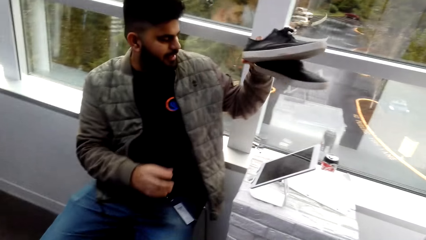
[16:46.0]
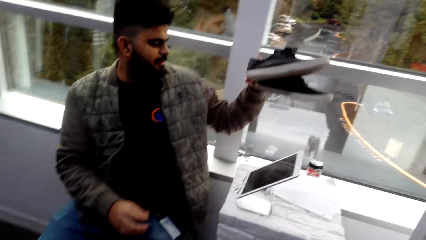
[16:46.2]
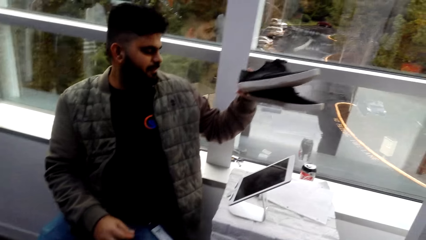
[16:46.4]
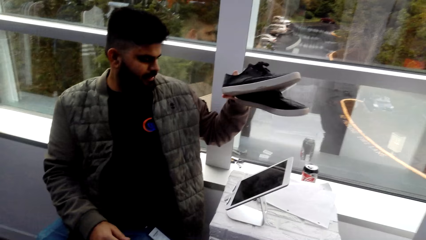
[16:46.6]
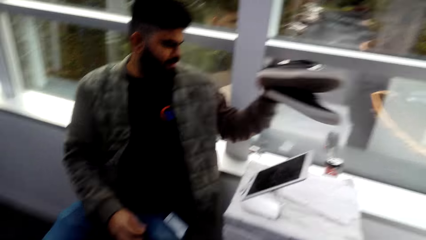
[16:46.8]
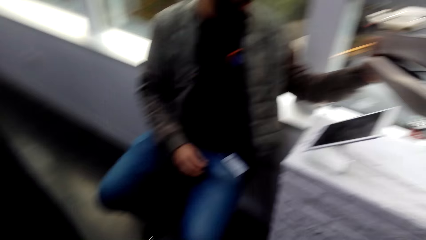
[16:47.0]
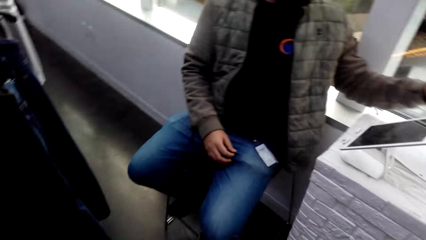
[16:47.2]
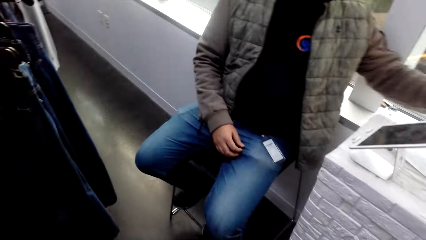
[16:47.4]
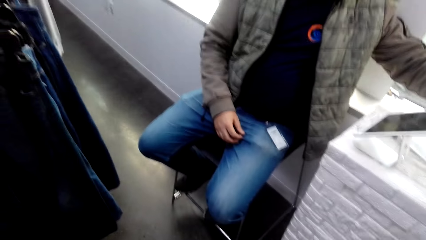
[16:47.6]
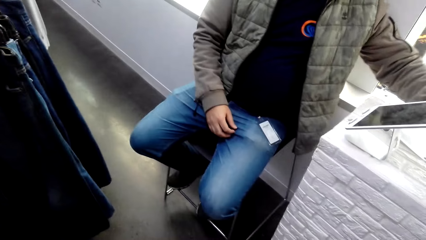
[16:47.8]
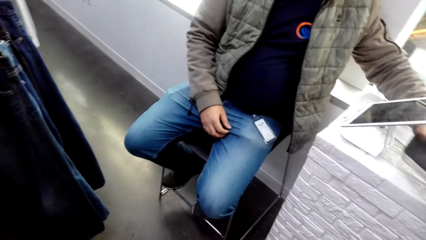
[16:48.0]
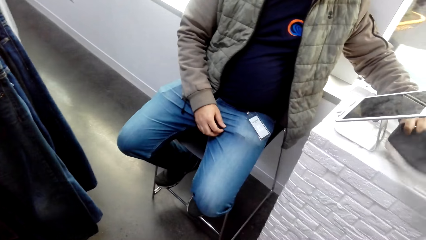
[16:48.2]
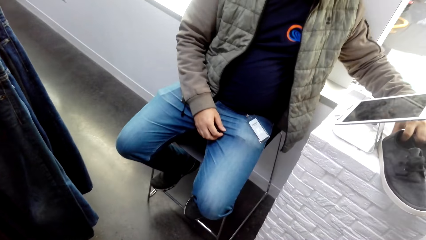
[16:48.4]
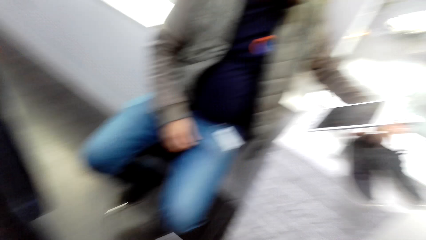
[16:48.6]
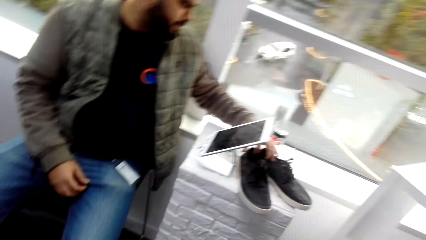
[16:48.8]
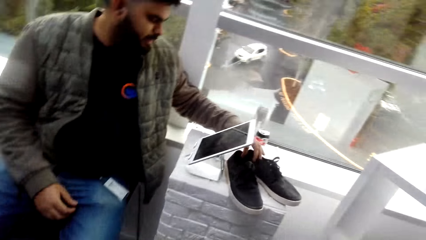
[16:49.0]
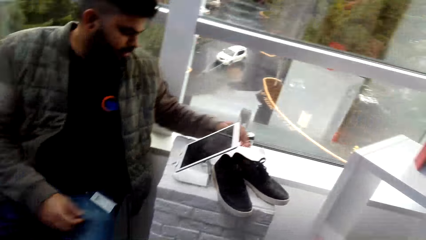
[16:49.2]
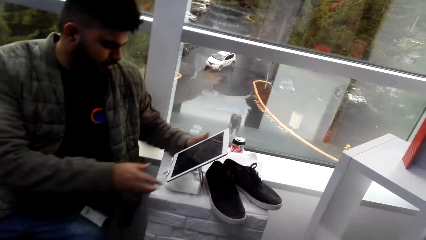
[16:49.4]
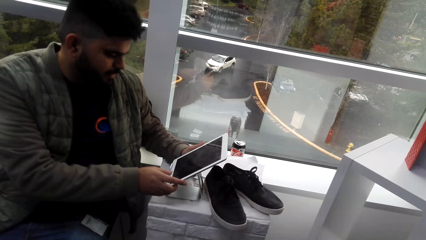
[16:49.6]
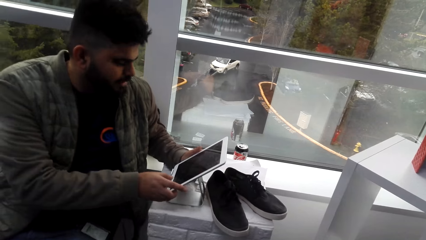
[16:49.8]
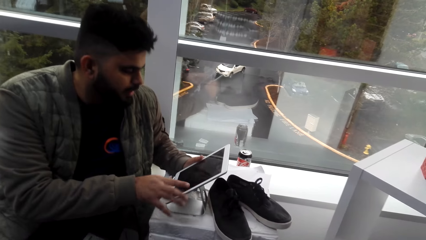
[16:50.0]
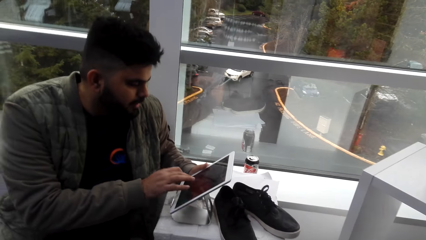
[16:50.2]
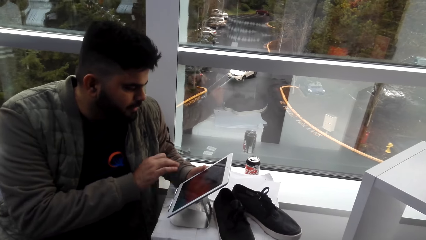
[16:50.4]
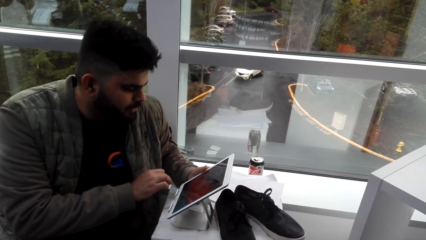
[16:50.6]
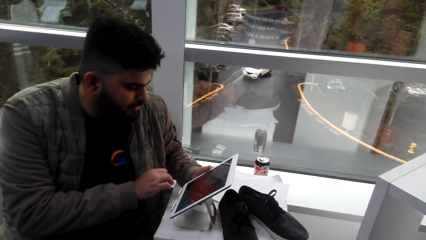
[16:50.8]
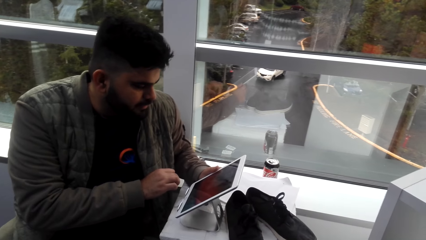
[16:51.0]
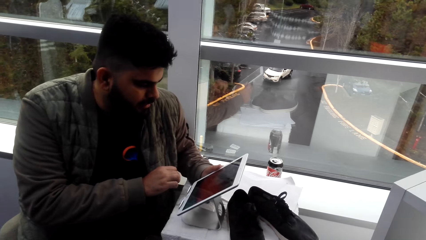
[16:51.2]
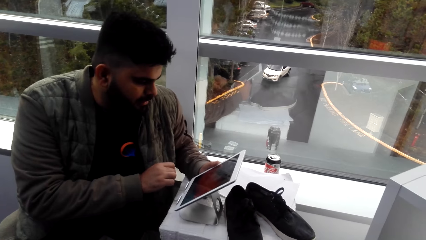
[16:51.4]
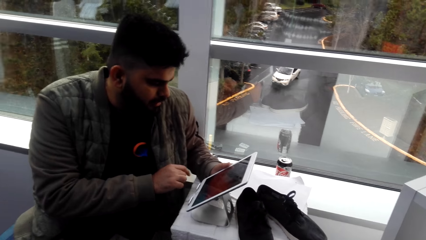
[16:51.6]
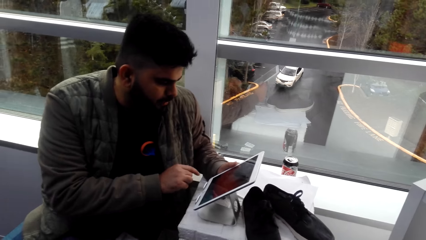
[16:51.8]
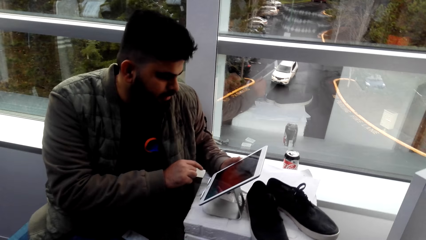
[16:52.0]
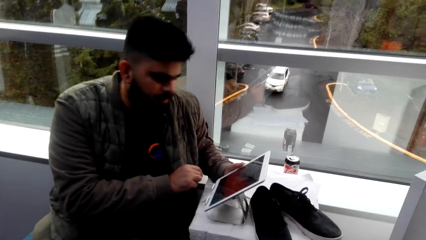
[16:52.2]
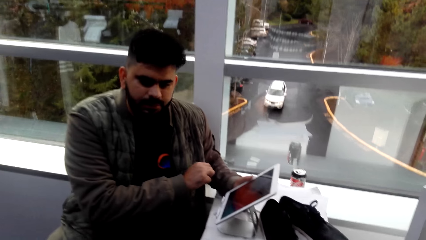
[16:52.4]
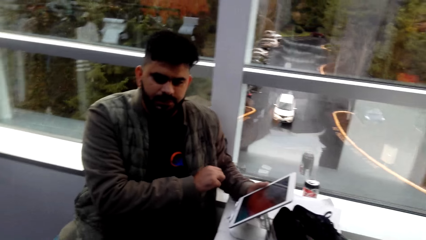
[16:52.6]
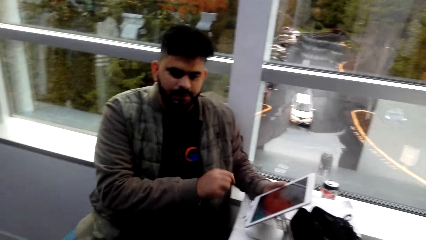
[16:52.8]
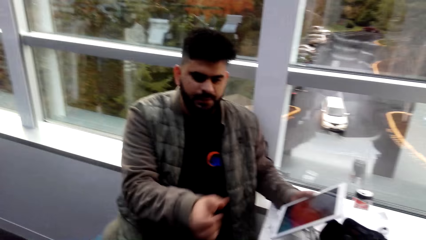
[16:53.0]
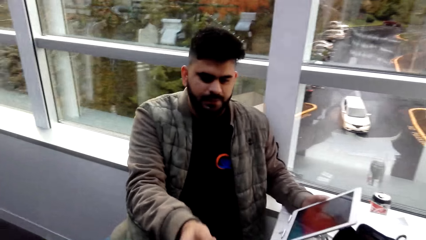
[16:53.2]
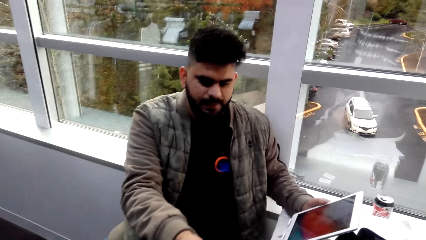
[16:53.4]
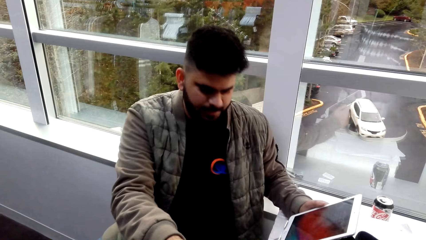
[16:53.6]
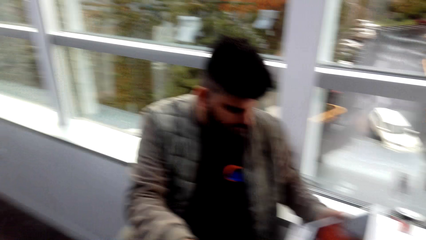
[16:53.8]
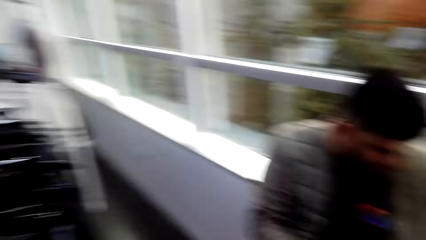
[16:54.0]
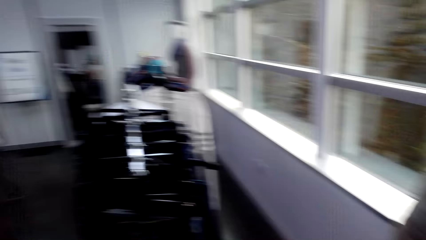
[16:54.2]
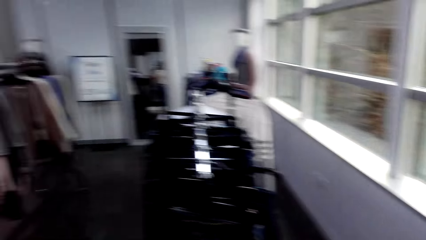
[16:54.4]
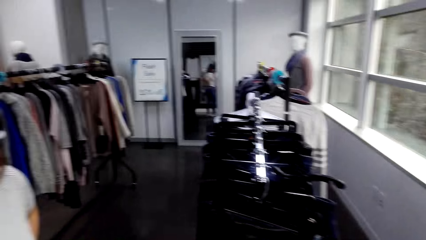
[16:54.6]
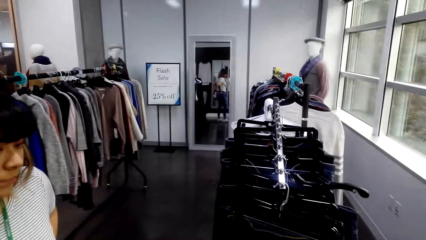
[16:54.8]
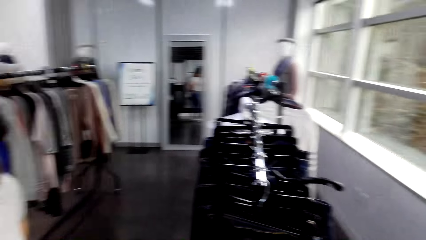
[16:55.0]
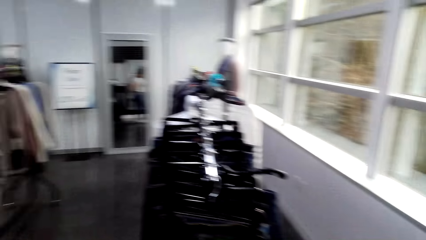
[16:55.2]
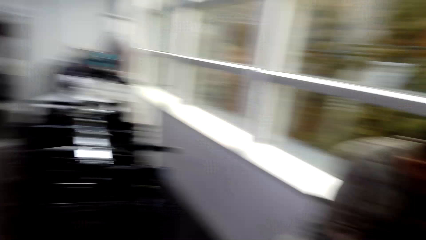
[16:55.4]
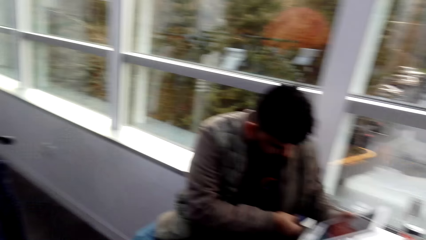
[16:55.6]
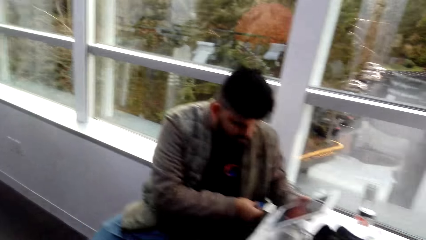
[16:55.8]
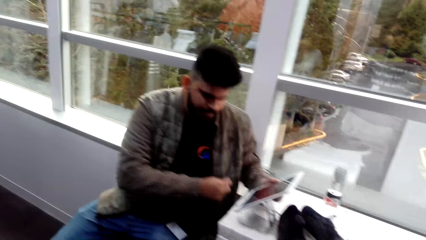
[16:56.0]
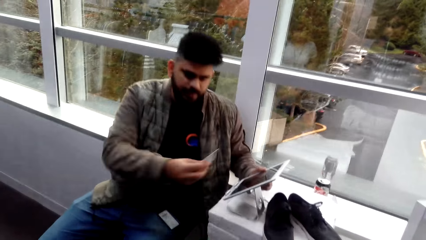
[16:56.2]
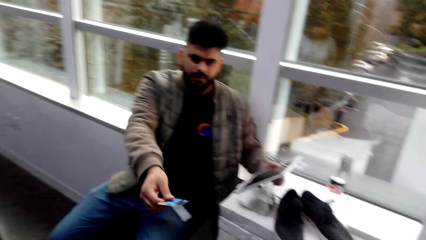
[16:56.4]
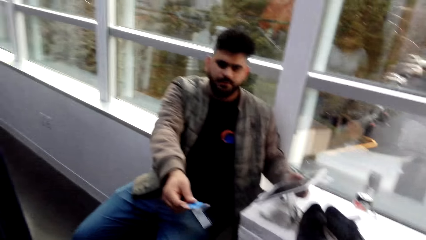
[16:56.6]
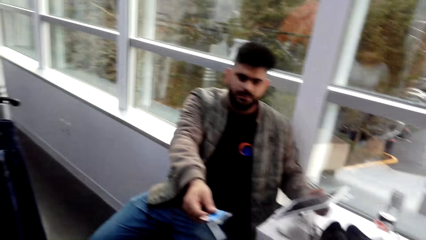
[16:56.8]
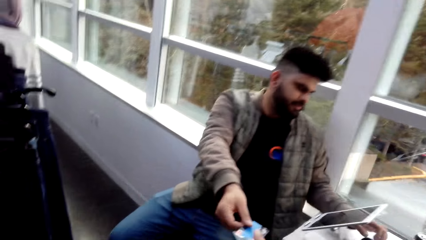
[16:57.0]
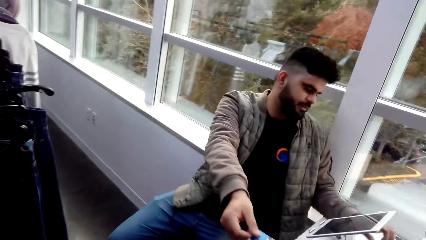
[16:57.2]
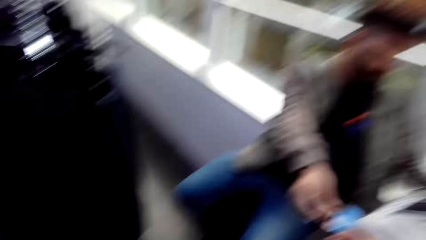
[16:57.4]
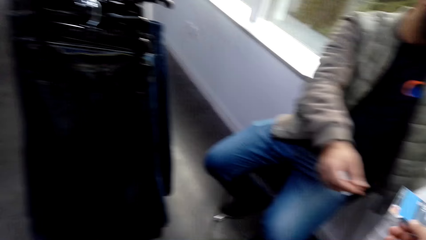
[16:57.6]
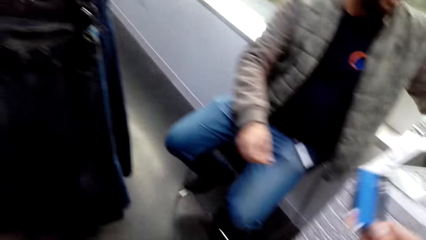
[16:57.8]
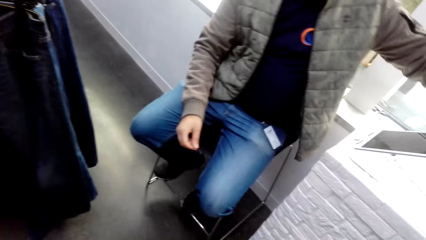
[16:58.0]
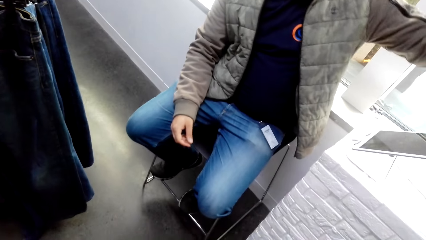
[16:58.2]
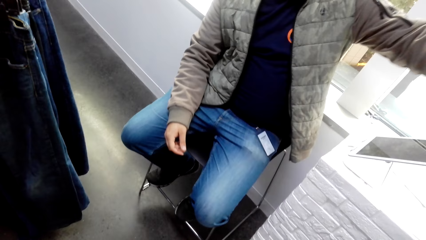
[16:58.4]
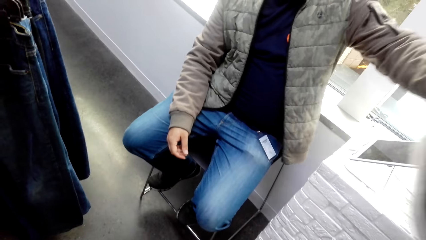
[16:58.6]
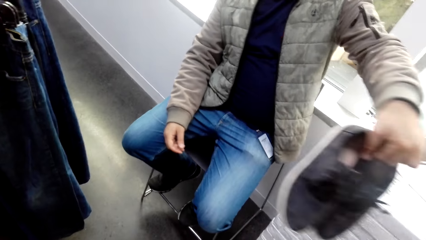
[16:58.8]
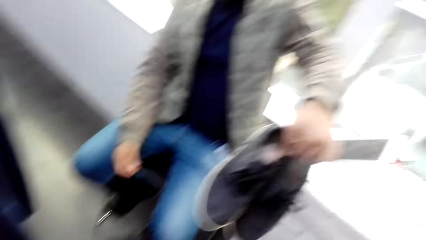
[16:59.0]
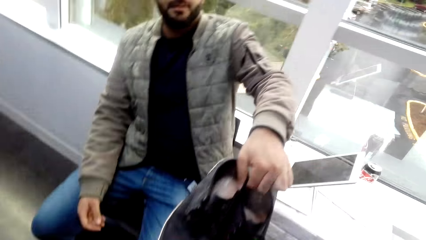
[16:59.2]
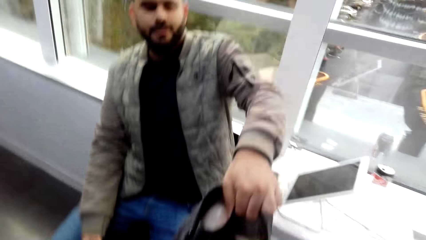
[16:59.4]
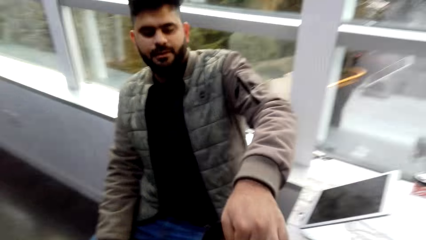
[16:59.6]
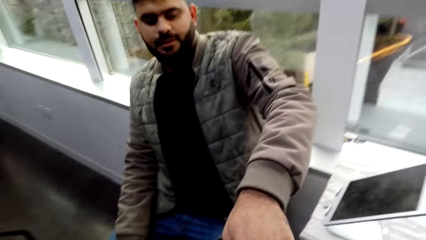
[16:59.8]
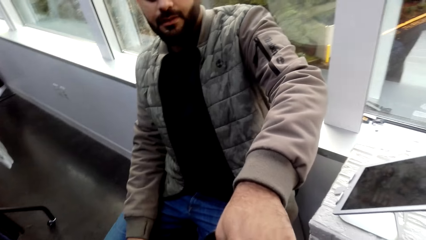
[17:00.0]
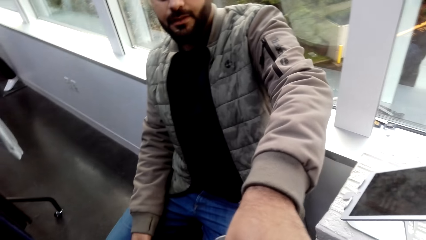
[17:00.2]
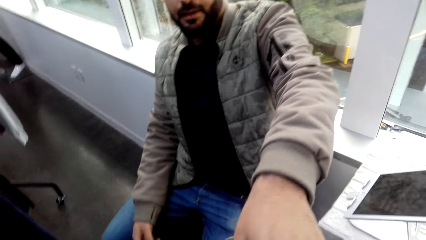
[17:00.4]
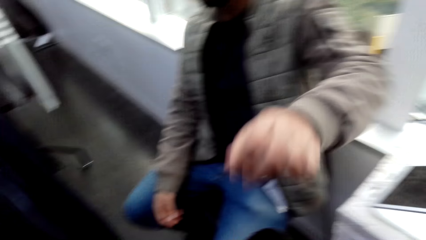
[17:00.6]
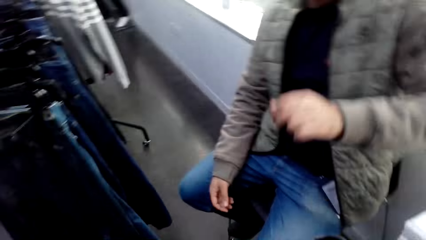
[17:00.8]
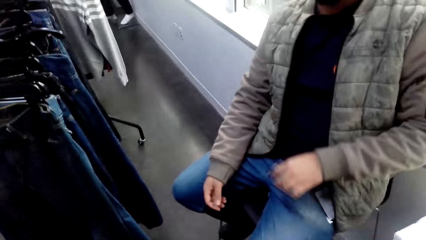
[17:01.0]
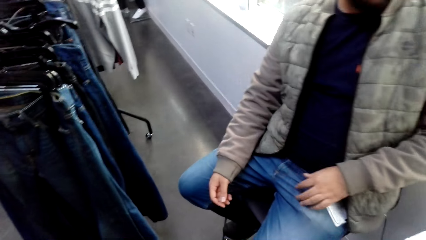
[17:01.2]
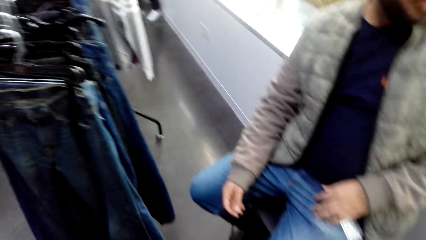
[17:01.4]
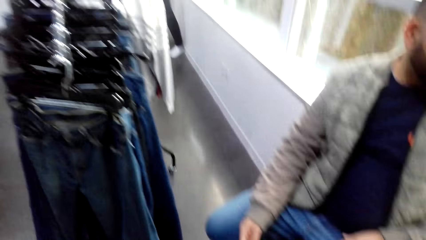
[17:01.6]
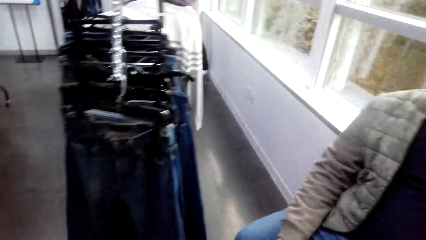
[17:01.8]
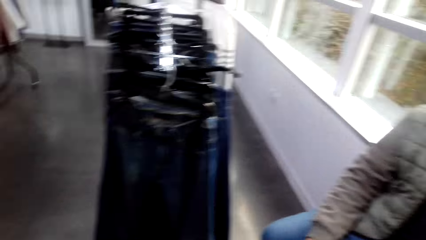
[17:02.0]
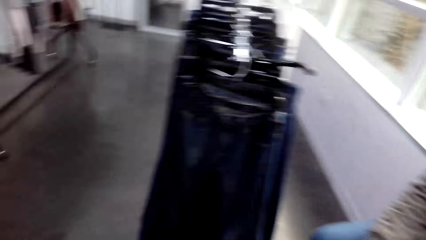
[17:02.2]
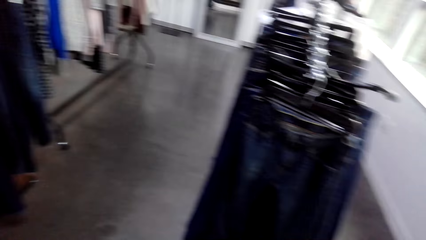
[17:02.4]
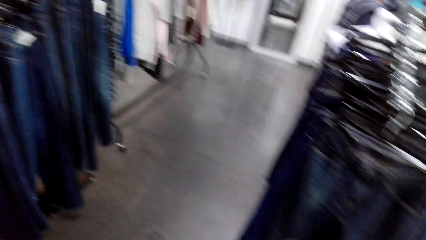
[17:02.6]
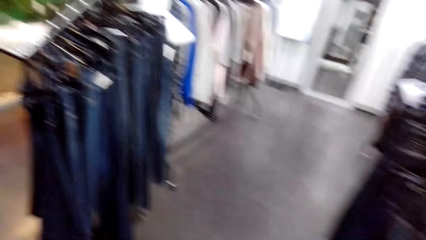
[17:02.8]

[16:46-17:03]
A cashier scans the shoes price. The cashier stretches a hand towards the camera wearer. The camera wearer looks around in the clothes shop. They receive a credit card from the cashier. The cashier hands the card to the camera wearer. The camera wearer receives the shoes from the cashier. The cashier hands the shoes to the camera wearer.
